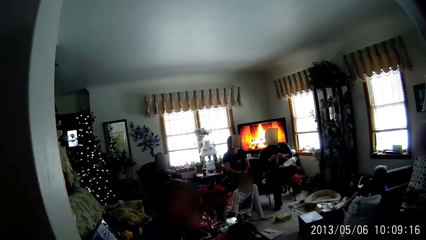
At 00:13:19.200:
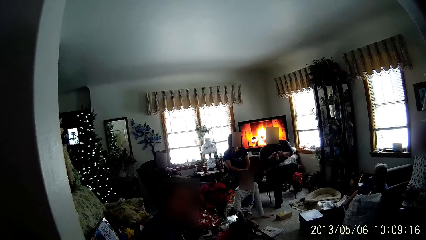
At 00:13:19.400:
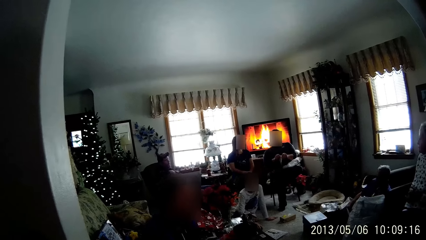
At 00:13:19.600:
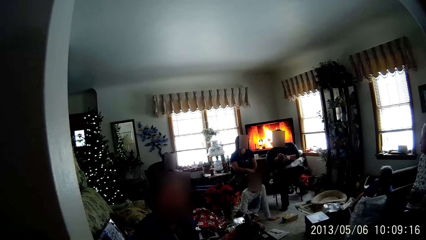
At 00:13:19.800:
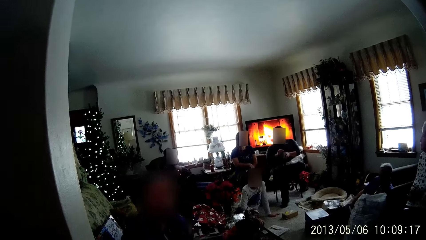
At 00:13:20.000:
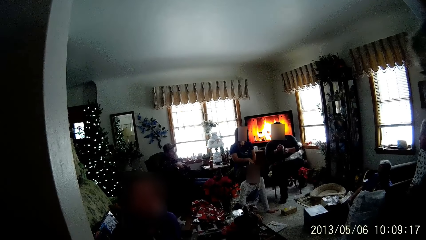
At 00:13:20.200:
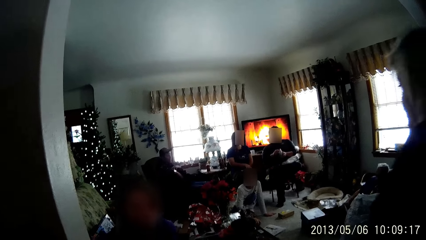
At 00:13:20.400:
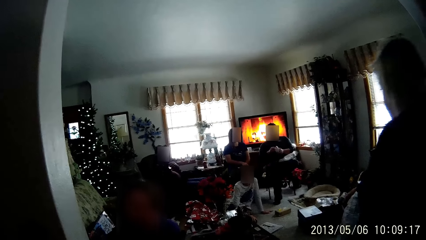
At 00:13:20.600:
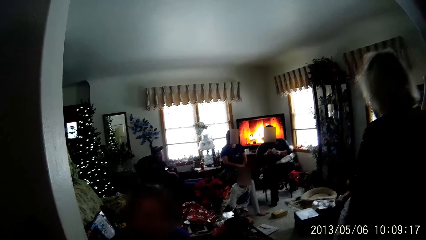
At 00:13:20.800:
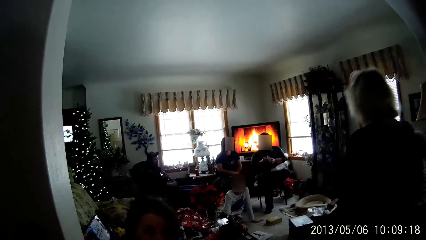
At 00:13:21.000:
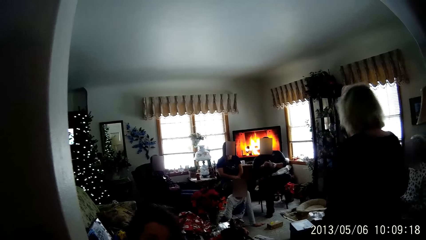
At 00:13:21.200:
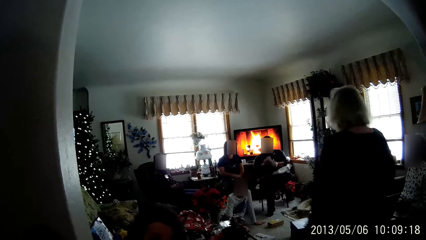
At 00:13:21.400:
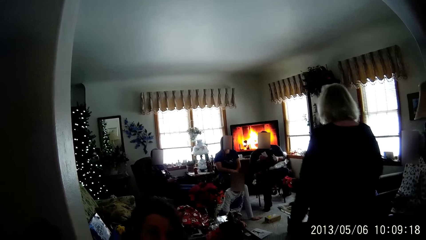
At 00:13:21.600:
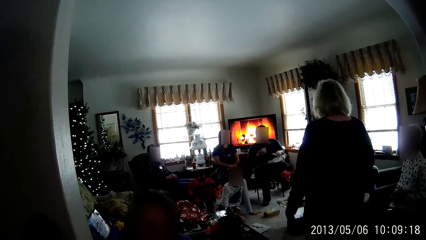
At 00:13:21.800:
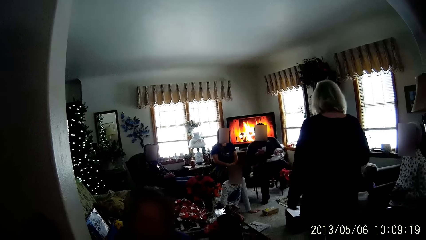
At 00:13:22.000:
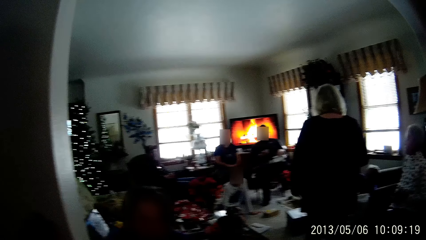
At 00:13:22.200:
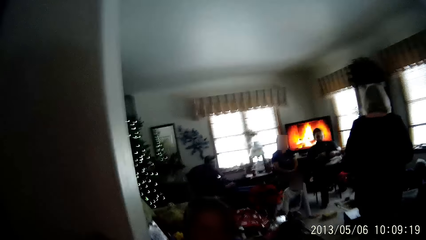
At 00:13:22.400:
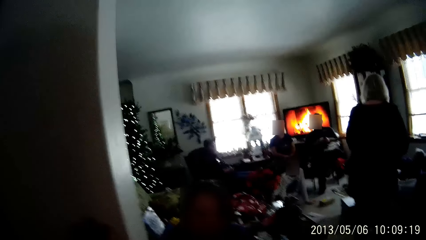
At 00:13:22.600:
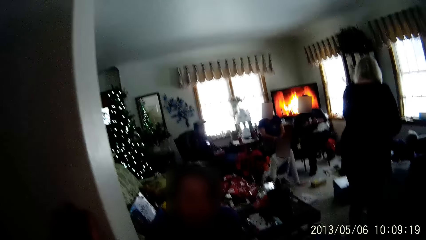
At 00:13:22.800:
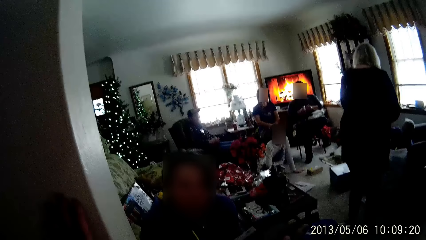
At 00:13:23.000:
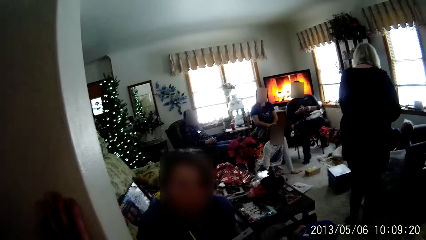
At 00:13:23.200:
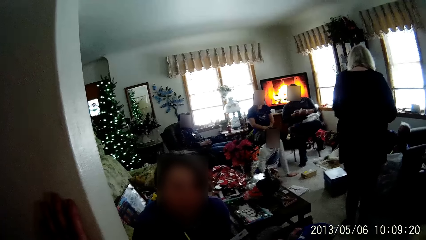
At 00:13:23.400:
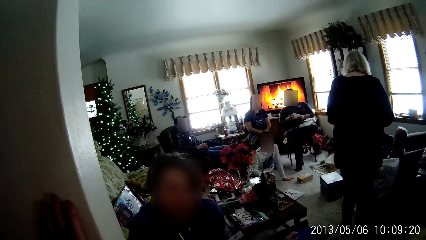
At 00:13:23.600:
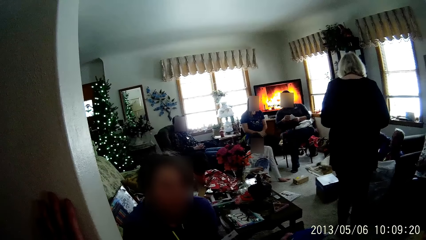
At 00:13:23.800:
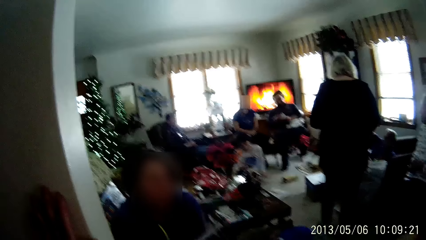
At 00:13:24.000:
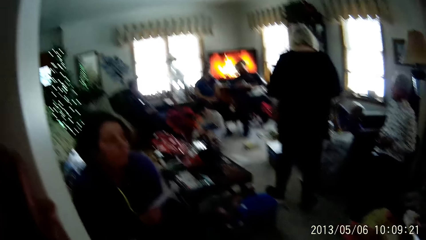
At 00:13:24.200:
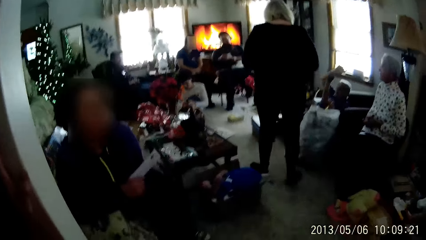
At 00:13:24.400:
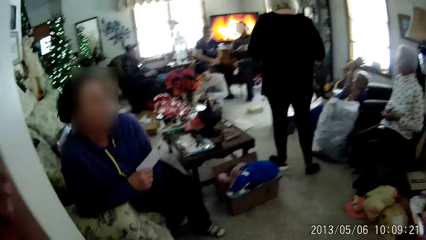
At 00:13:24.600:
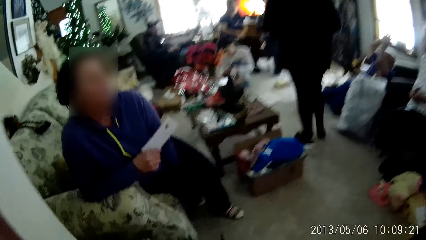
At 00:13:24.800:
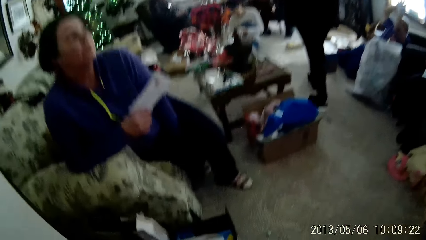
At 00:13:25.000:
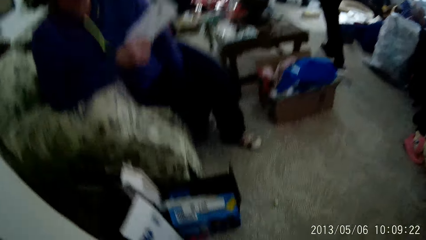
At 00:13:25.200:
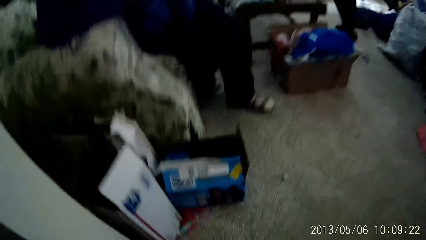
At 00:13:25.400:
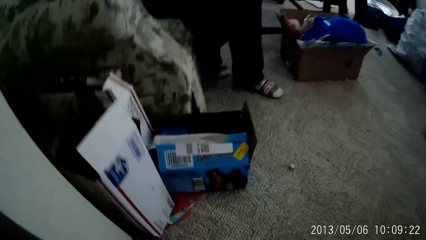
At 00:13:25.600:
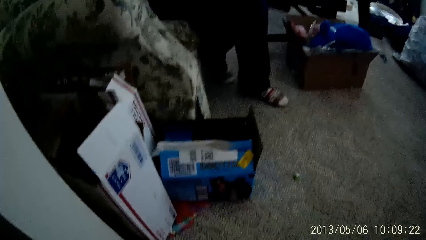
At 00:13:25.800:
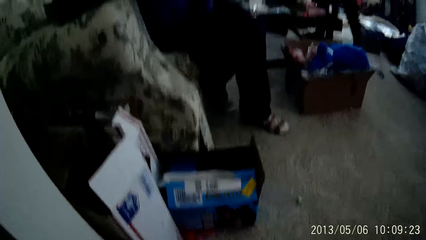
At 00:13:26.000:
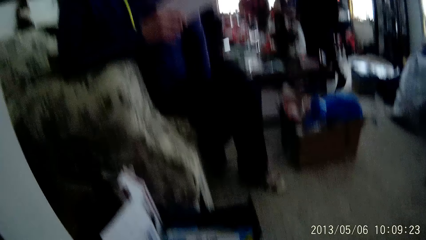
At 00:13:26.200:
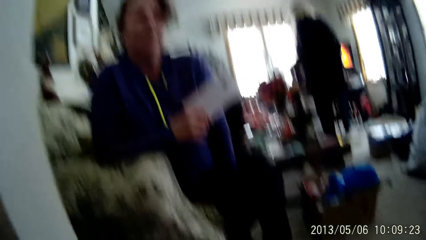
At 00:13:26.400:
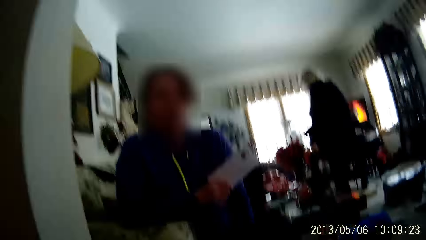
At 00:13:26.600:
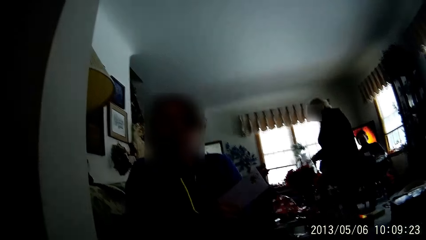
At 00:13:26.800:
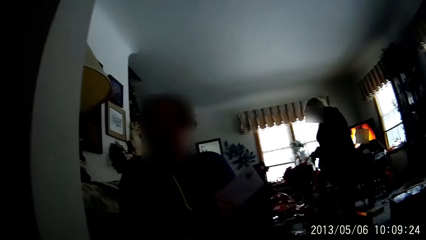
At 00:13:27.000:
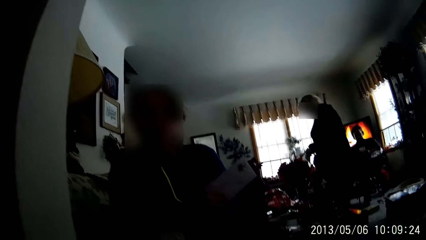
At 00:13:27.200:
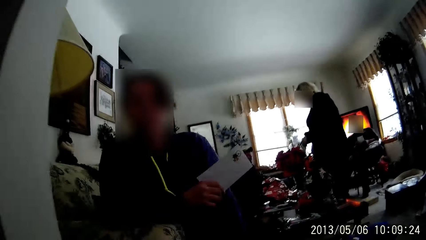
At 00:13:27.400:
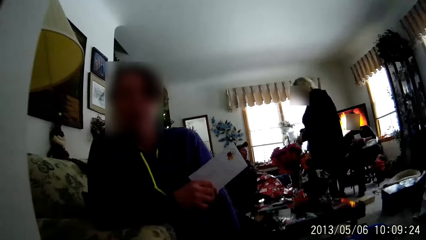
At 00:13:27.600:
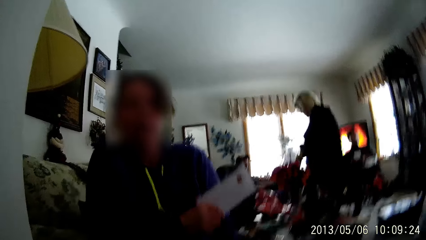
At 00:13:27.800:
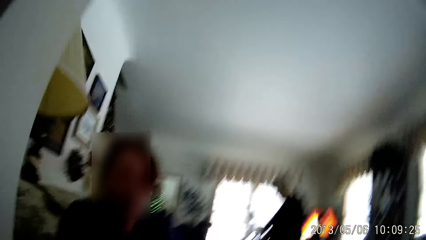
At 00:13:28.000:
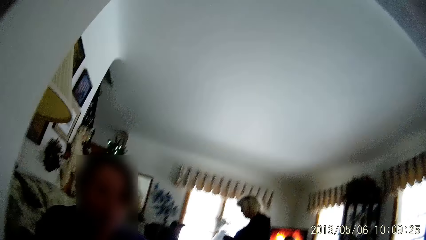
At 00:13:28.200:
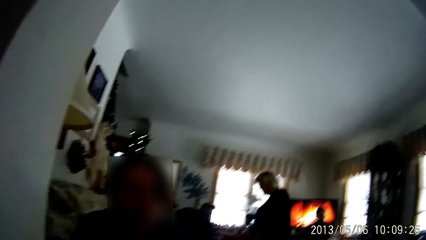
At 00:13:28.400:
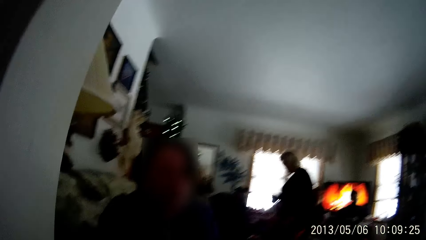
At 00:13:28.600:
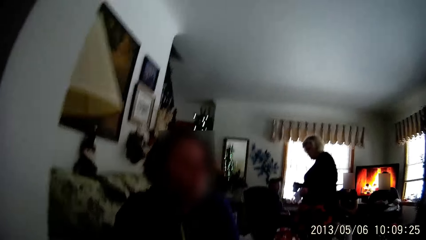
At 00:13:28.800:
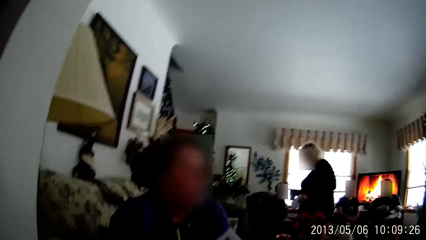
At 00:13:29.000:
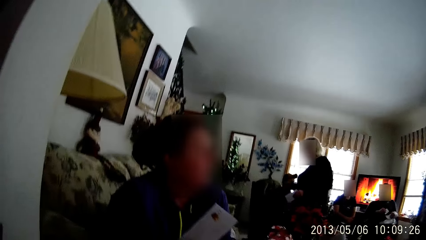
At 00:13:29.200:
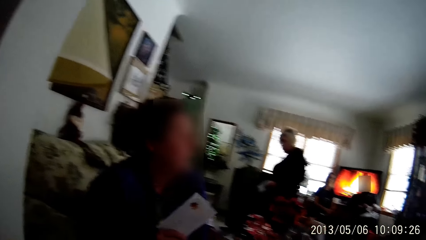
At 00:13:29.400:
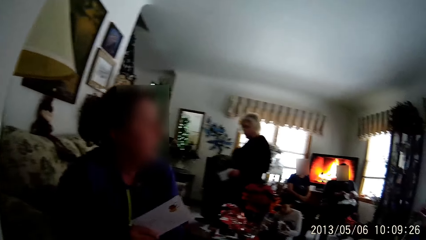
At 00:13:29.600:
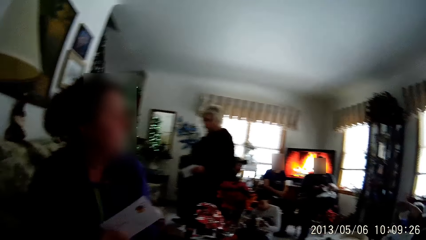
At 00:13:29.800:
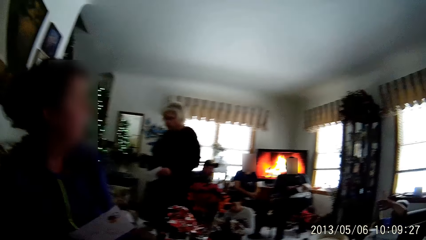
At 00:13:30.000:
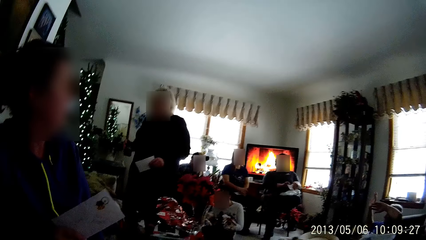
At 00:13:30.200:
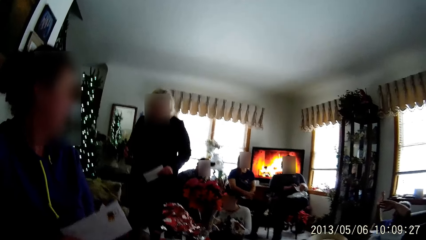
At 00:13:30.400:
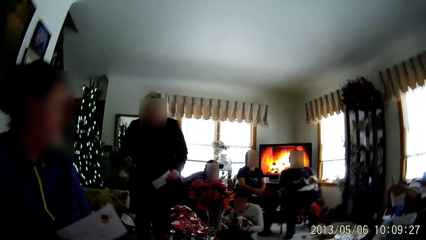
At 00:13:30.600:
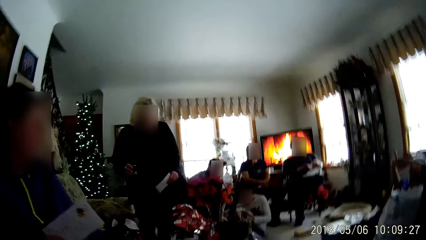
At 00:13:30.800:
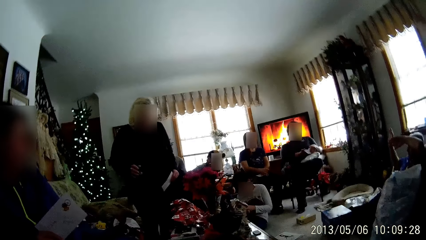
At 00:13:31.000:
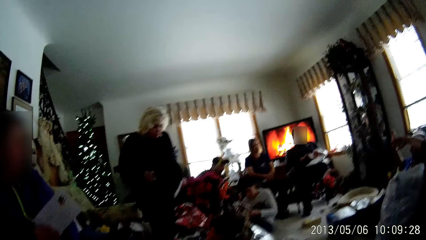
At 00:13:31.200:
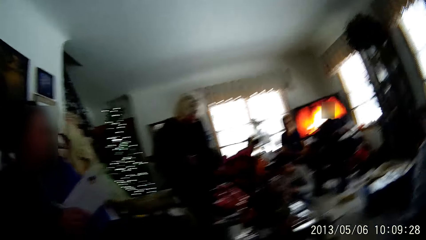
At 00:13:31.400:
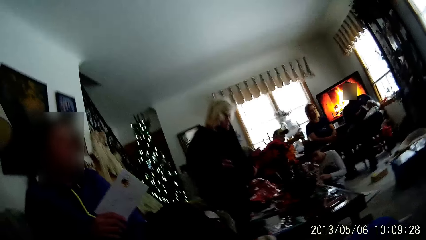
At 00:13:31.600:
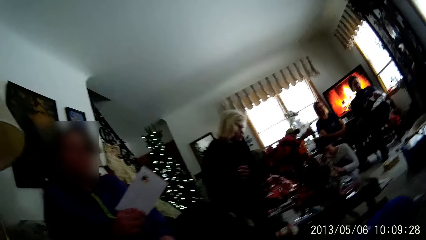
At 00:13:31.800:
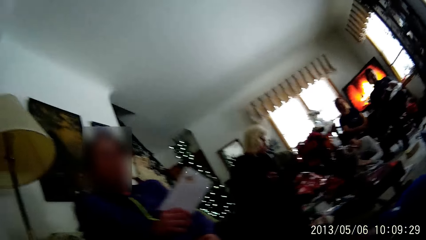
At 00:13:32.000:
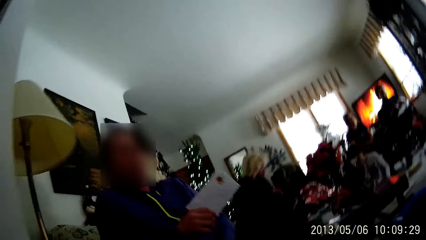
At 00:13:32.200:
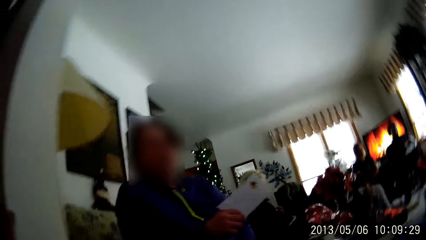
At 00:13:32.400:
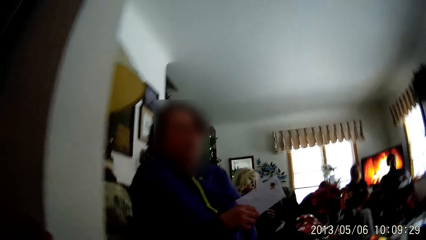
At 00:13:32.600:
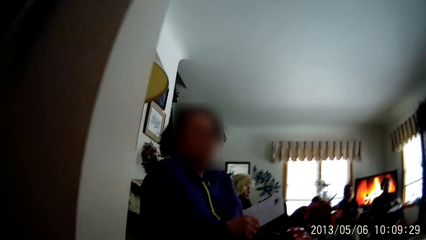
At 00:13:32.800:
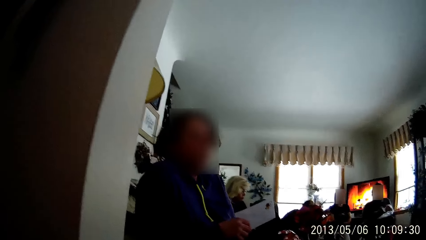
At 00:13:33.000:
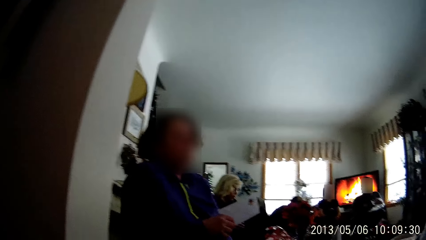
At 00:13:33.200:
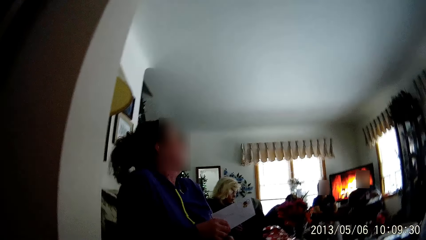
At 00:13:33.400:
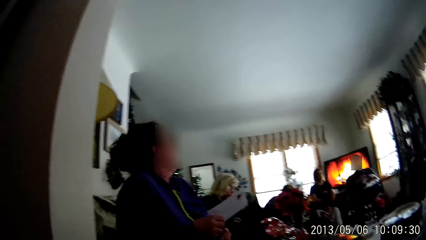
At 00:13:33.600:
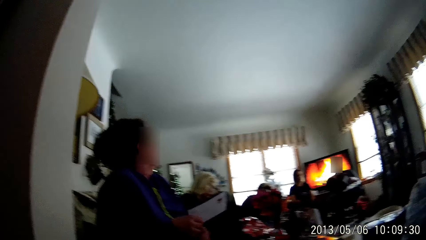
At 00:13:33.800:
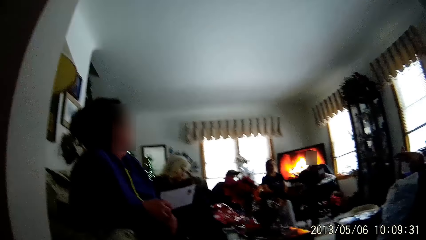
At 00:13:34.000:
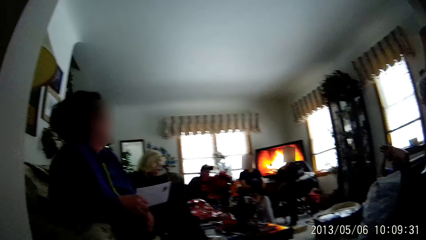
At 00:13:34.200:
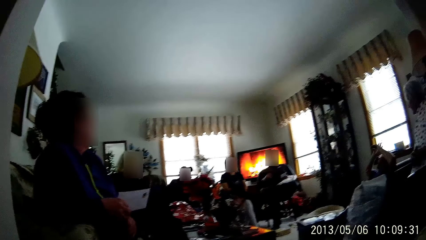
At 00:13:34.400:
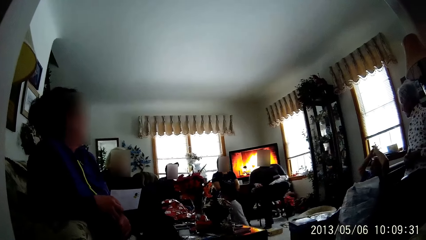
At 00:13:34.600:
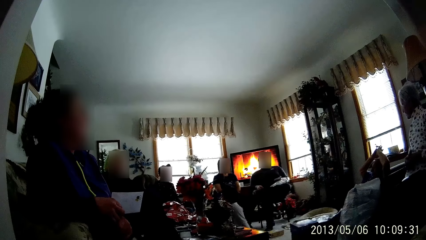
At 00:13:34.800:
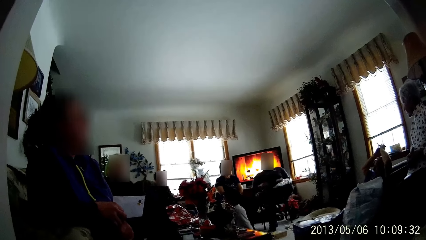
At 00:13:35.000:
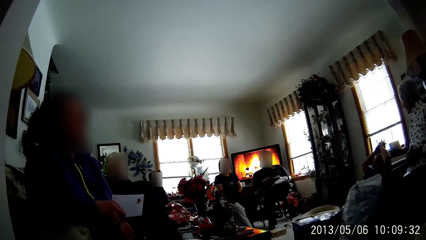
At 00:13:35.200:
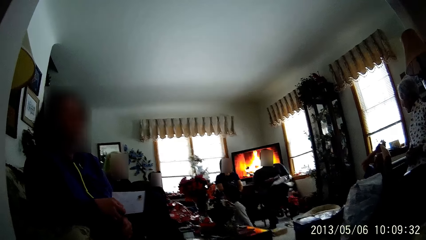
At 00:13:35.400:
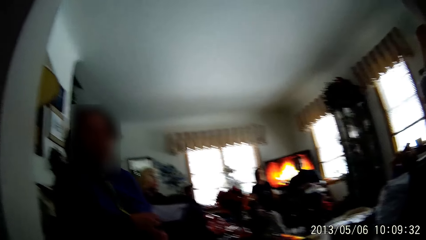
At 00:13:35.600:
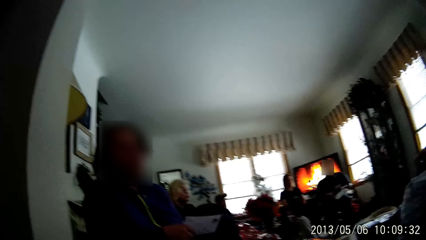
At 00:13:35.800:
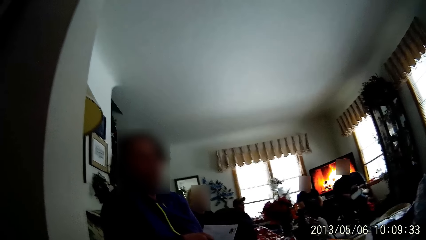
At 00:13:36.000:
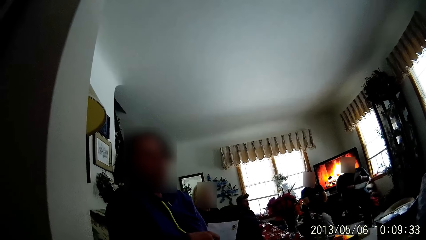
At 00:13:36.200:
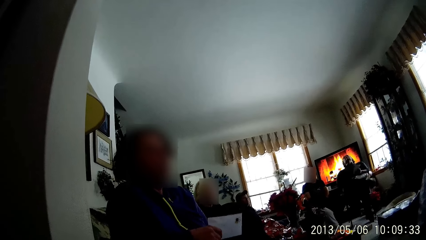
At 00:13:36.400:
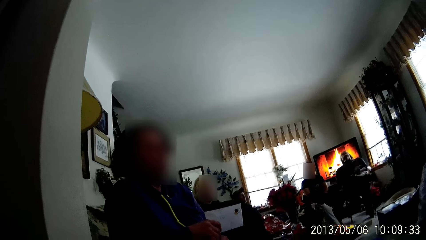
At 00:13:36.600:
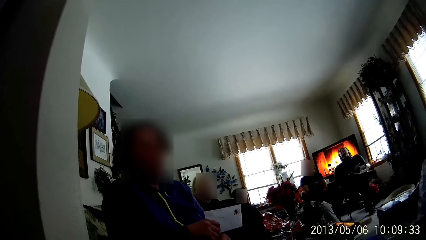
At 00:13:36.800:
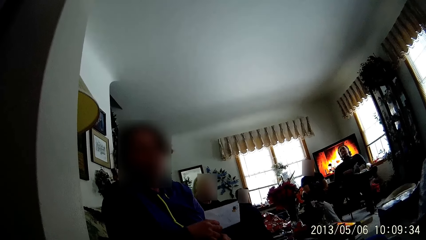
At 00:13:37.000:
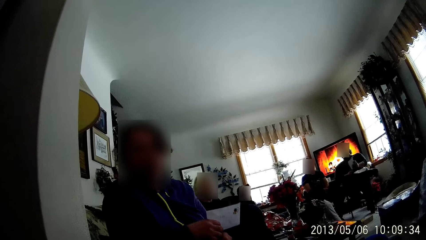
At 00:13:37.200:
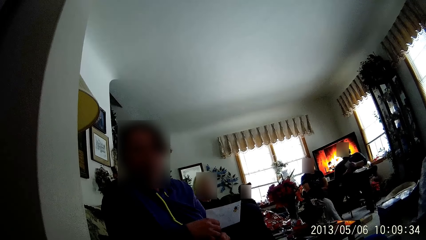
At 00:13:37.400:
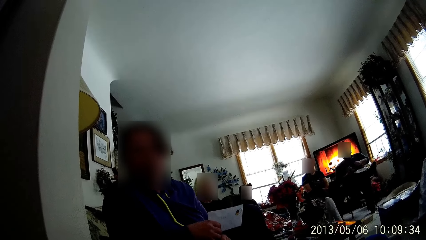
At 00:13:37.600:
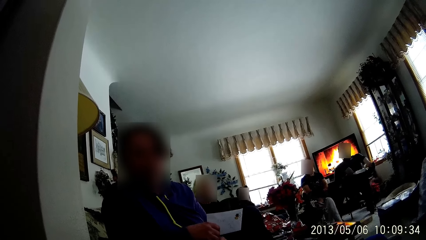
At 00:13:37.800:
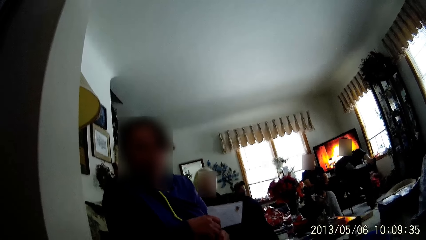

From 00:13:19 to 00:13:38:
The woman turns towards the camera wearer. Another woman walks past the camera wearer across the living room. The camera wearer looks around. The man raises both hands above his head. A third woman holds the phone with both hands. The second woman sits on a couch. Another man drops his left leg, crosses his right leg, and passes the white envelope in his left hand to his right hand.
